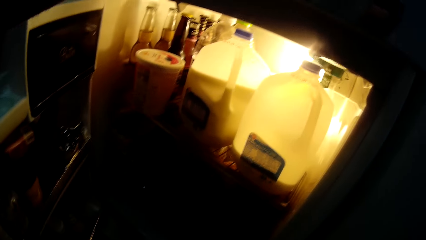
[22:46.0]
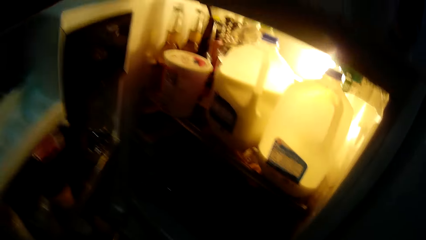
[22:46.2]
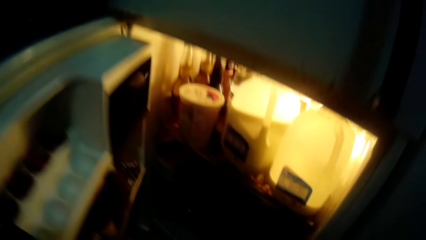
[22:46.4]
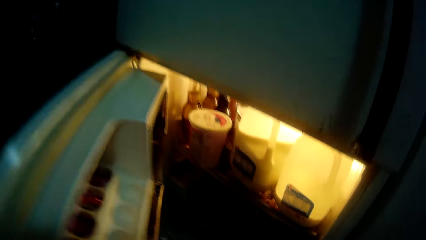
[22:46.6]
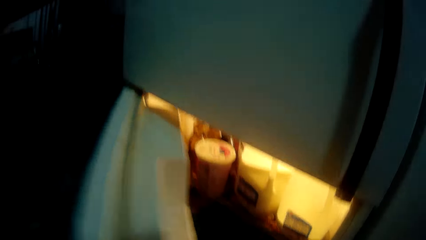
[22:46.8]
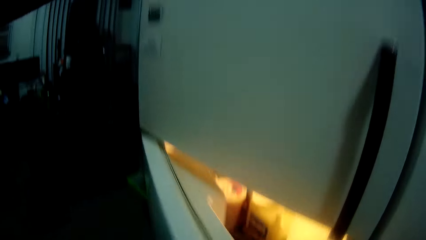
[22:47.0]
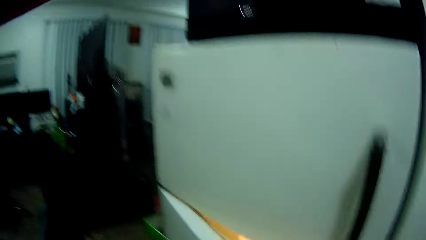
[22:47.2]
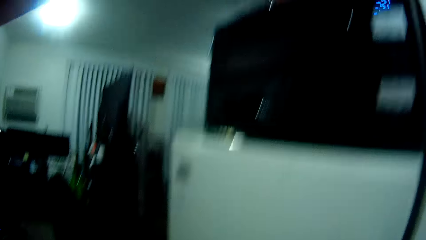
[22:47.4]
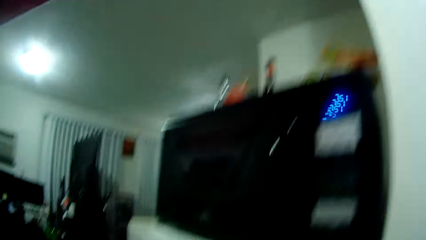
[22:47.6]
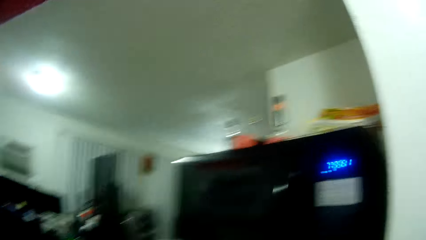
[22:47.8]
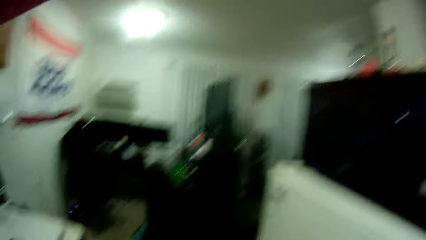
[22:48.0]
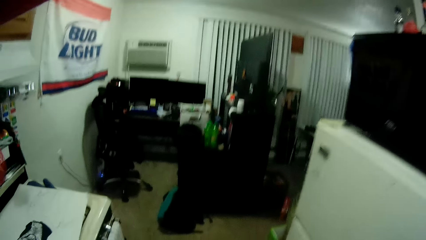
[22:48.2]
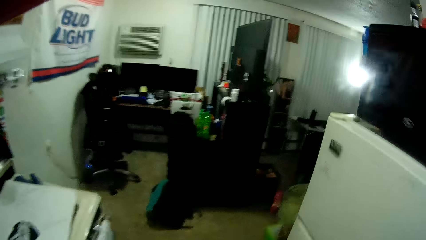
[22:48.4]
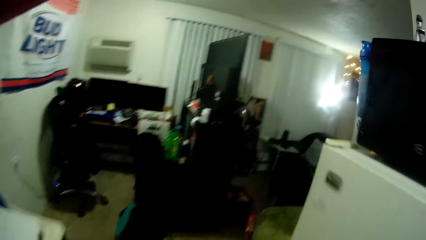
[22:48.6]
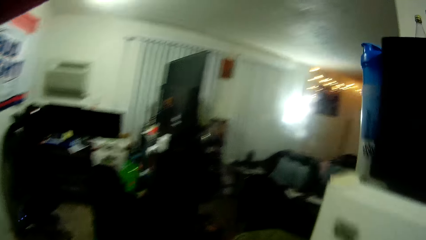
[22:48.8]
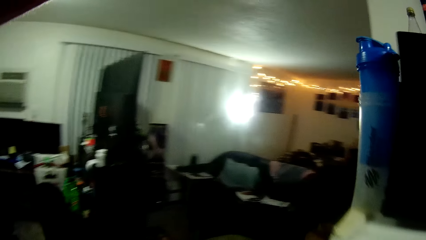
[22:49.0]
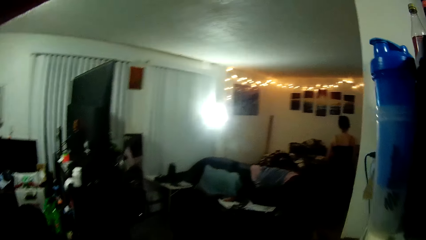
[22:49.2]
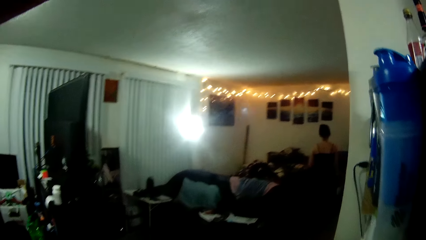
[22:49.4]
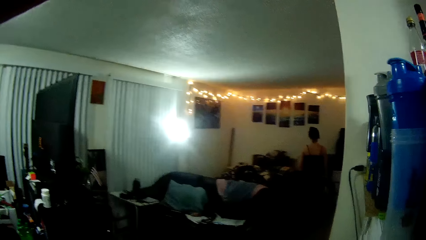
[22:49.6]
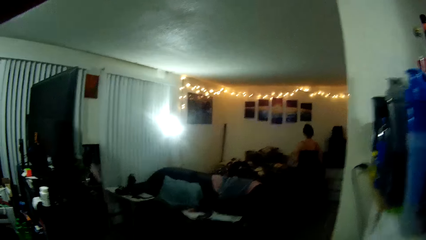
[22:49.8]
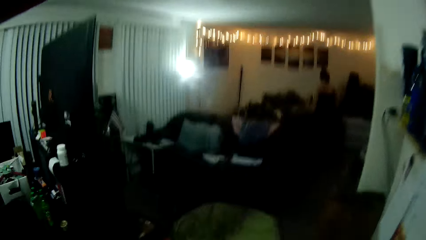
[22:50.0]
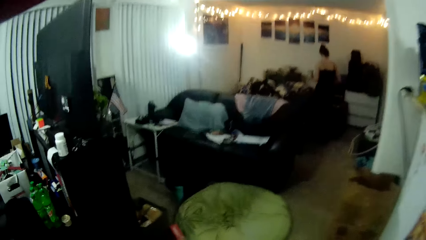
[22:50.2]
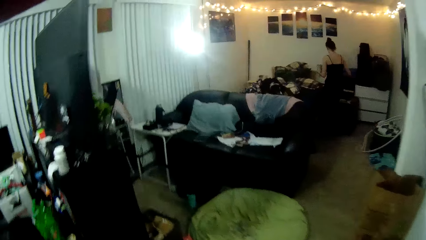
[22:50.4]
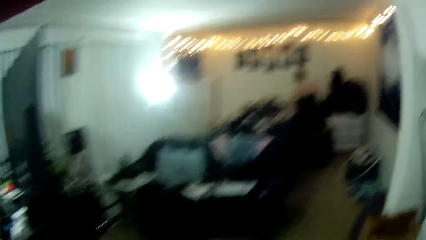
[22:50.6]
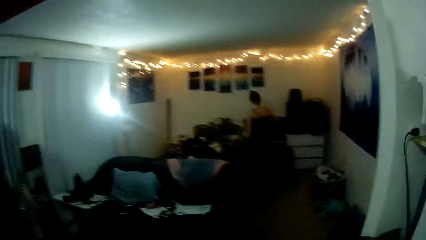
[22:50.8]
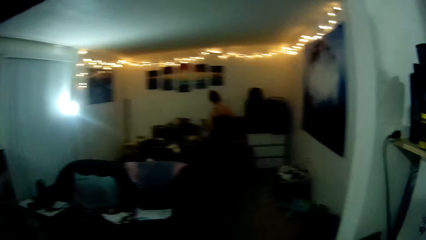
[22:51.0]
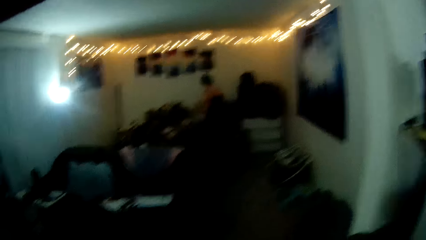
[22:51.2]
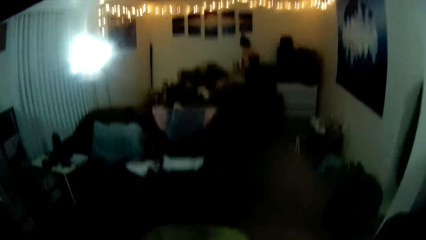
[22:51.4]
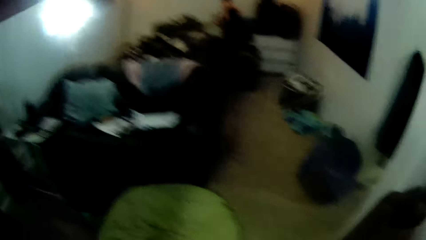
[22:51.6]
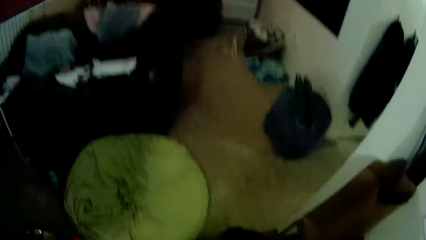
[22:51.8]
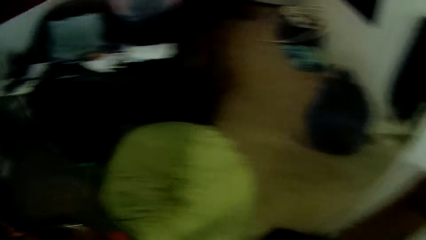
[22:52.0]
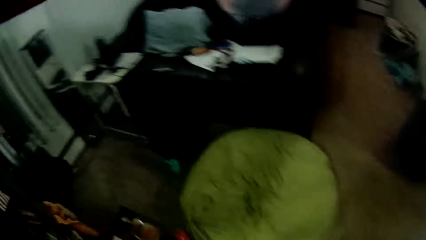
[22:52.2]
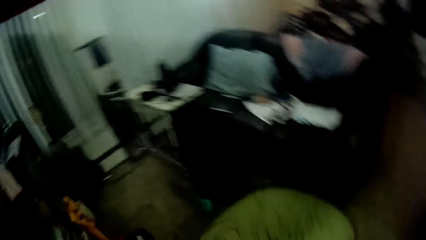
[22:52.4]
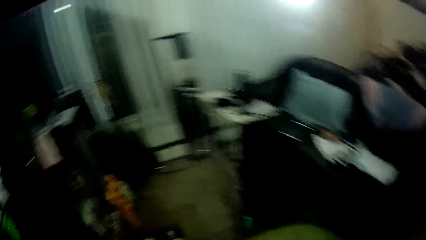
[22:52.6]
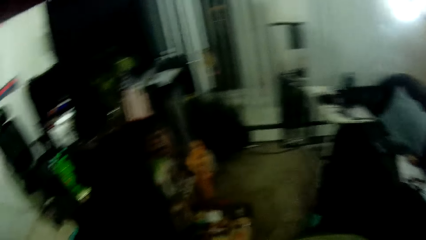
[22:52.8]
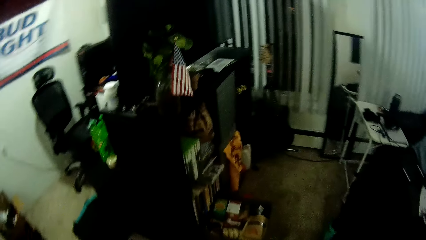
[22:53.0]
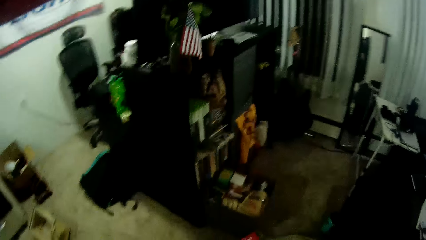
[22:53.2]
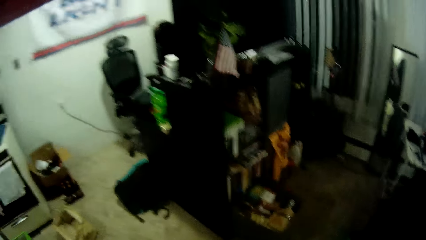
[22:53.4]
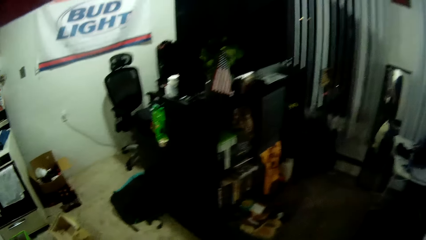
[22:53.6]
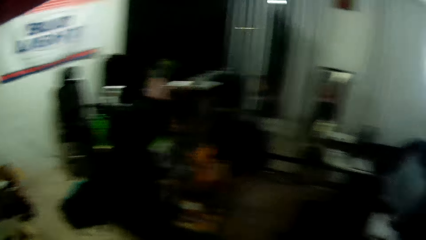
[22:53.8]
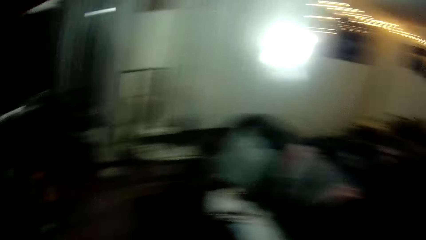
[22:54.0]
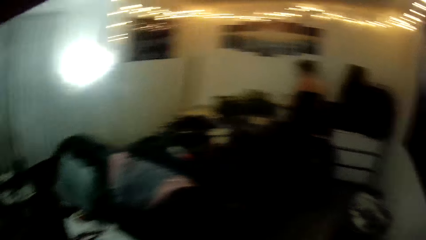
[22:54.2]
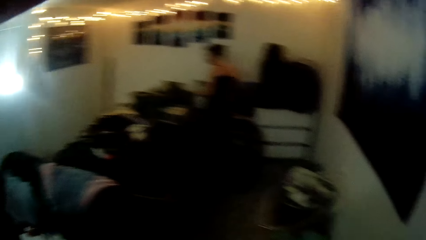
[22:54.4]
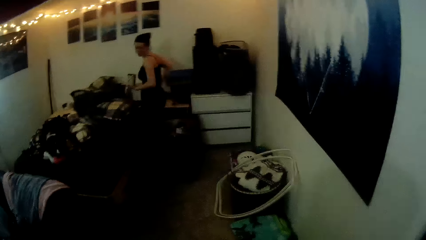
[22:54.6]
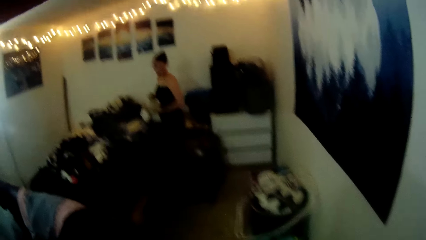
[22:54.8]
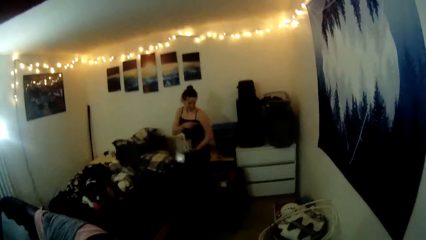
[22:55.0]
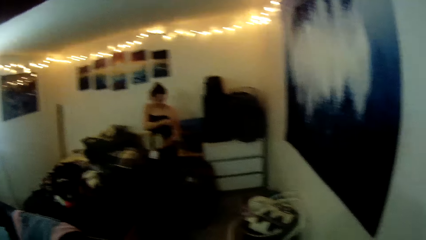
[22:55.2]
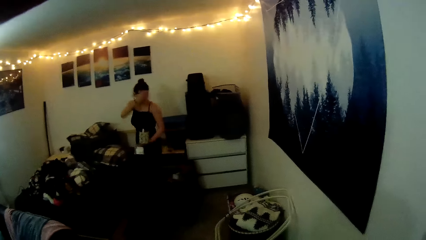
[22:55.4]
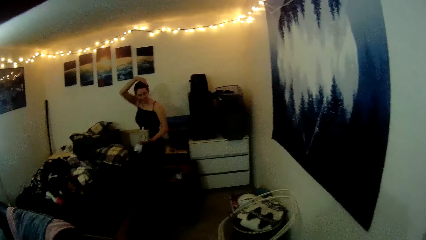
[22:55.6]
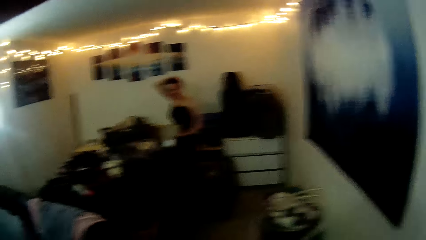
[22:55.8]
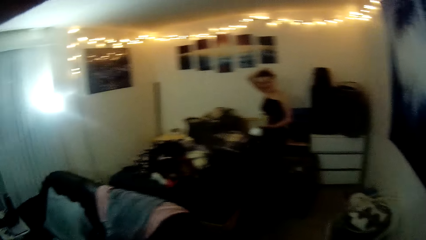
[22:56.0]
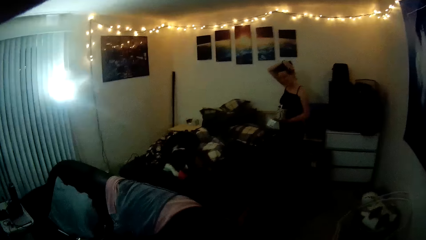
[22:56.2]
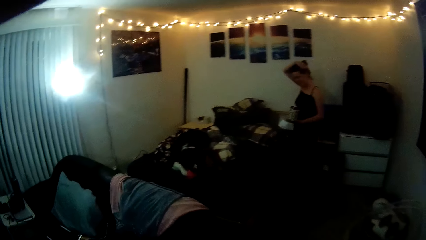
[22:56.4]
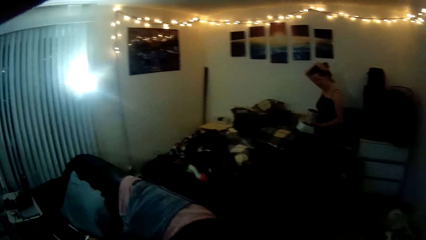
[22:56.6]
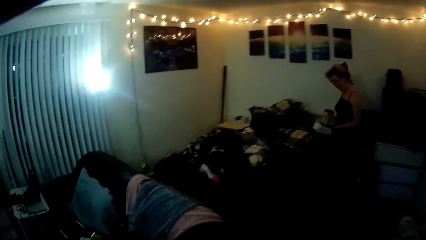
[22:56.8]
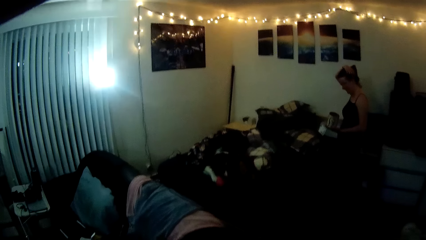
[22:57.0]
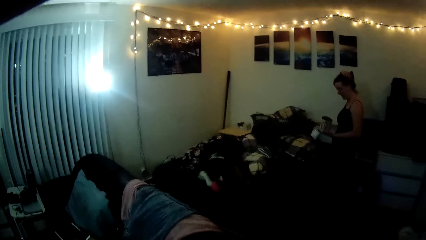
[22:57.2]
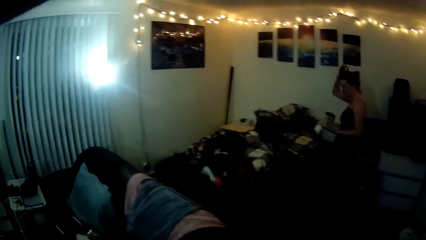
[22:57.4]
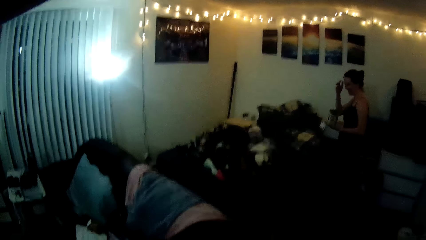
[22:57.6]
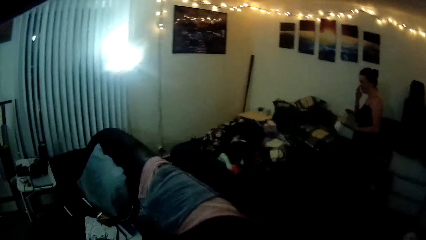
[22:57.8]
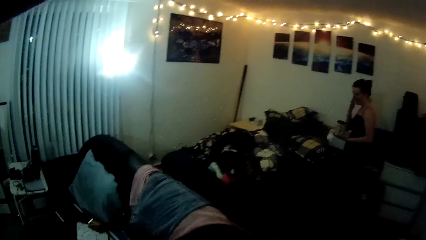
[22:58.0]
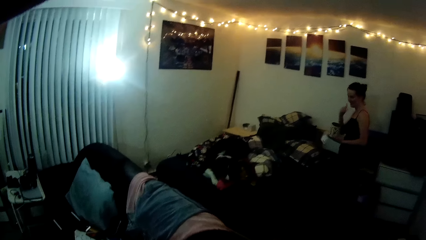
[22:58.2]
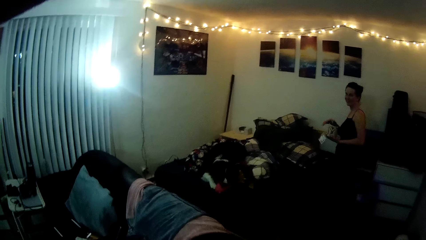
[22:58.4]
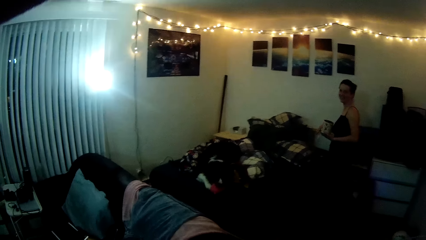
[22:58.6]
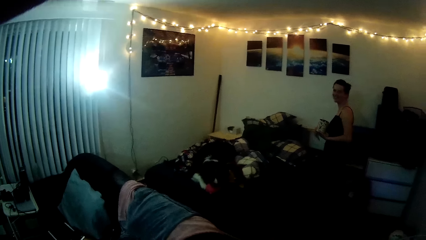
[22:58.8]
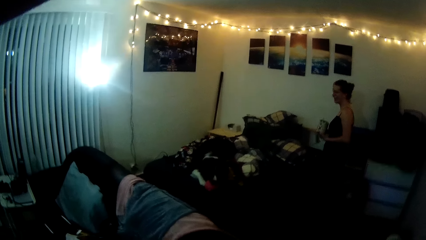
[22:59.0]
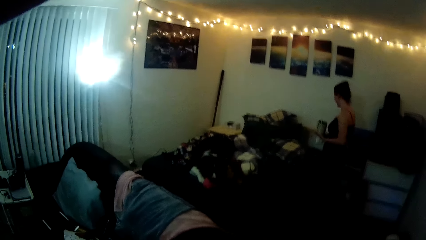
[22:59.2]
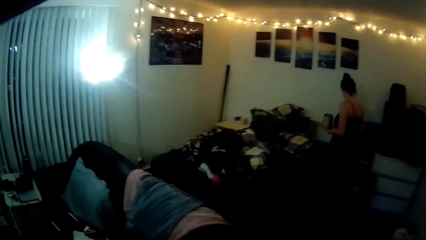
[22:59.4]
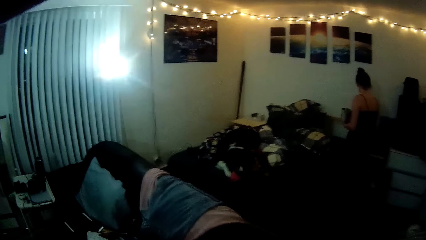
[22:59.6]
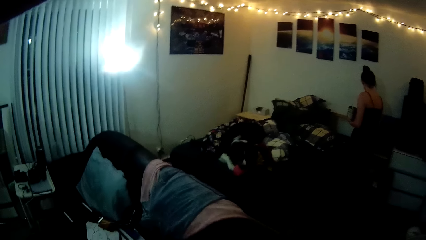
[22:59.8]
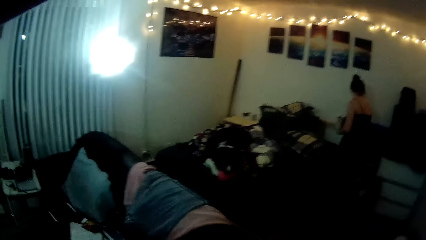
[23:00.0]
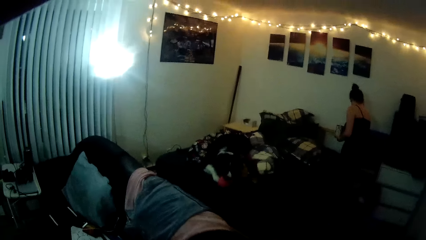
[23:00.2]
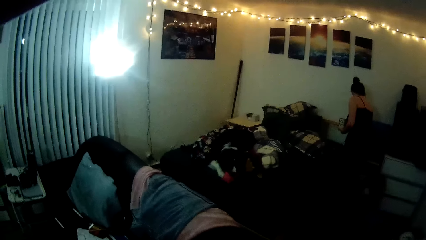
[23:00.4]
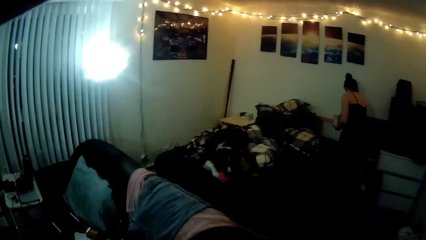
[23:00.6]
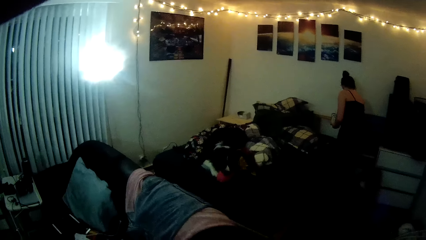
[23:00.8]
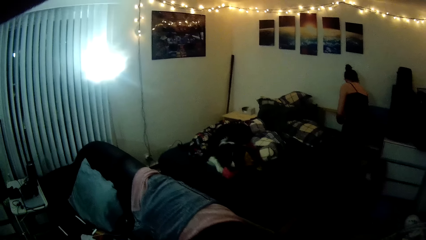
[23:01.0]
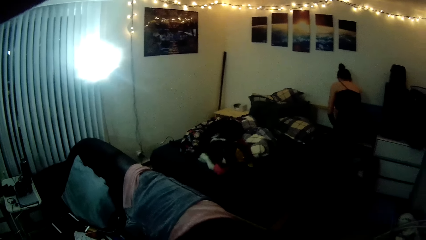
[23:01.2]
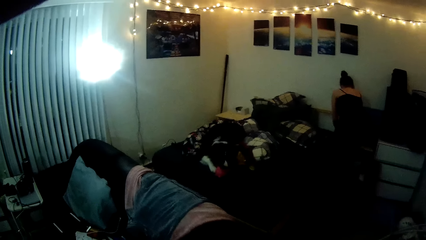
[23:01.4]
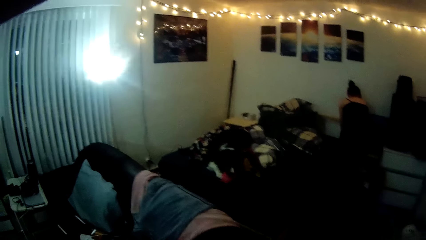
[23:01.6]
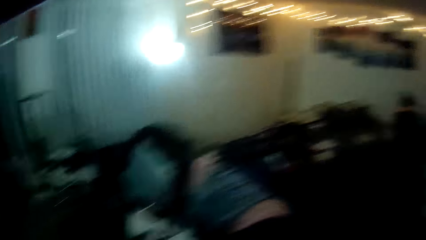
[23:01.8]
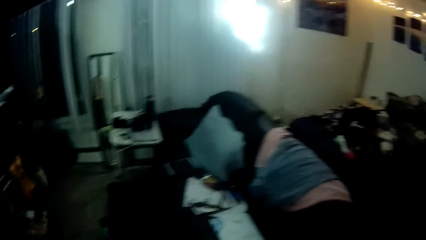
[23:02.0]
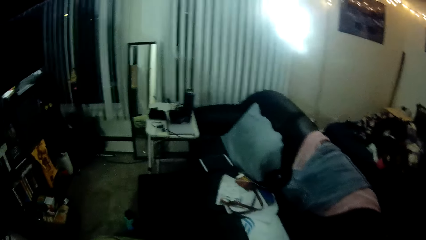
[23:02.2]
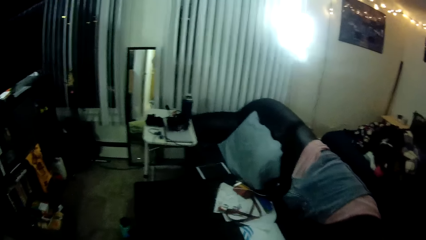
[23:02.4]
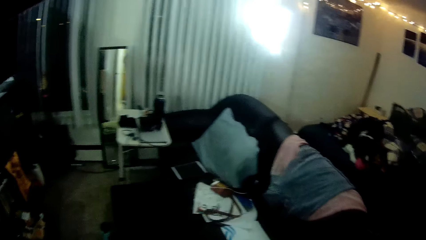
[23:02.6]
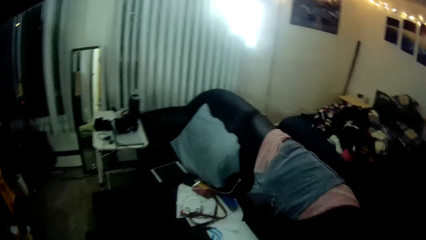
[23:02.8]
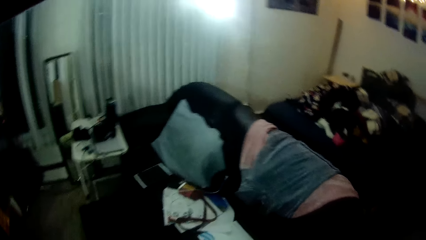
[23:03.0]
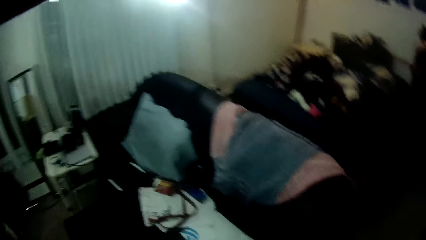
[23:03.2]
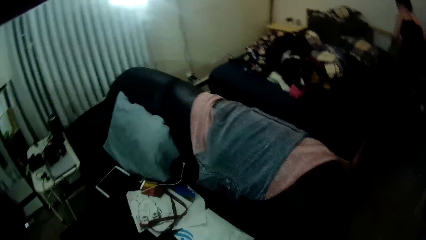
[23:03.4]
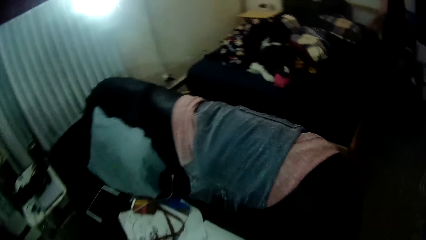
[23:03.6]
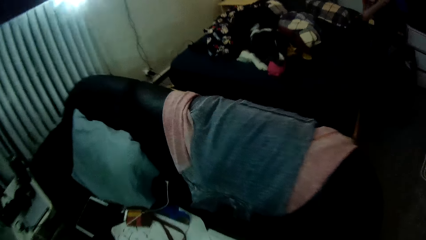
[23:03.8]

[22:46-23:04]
The camera wearer closes the fridge with his left hand. He walks in the house. He looks around the house. A woman points behind. The woman holds a cup in her left hand. The woman arranges her hair with her right hand. The woman holds her head. The woman touches her face with her right hand. The woman passes a pack of nylon from her left hand to her right hand. The woman drops the pack of nylon on a drawer with her right hand. The woman bends over. The woman drops the cup on the drawer with her left hand.
